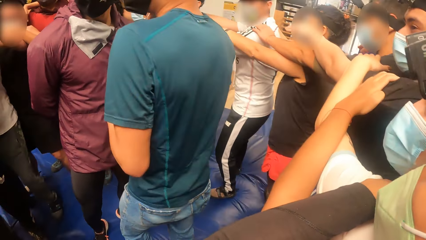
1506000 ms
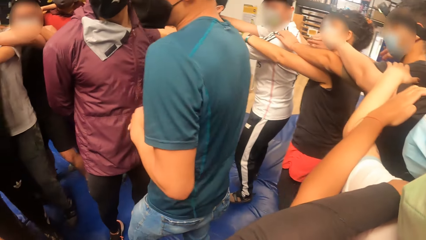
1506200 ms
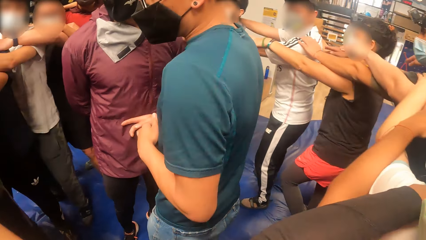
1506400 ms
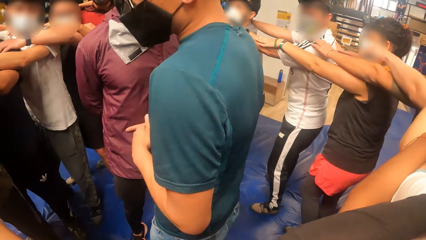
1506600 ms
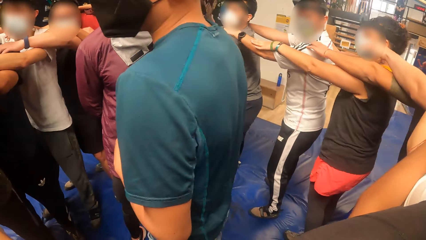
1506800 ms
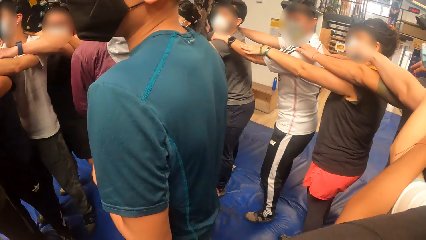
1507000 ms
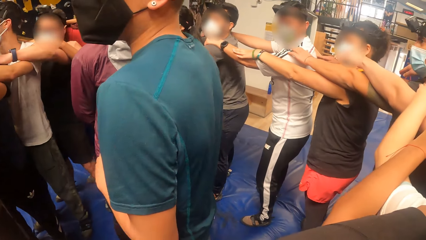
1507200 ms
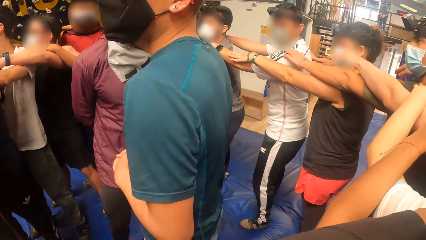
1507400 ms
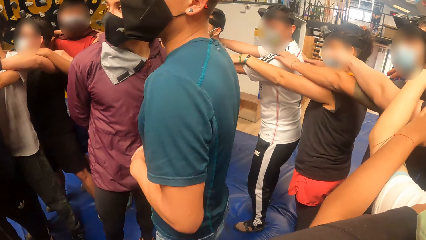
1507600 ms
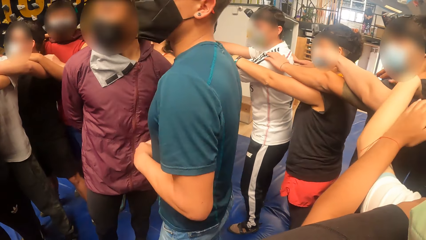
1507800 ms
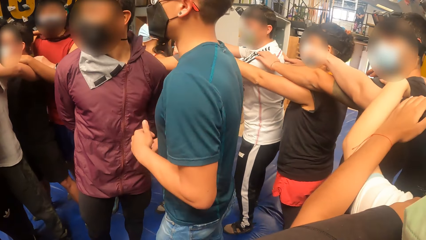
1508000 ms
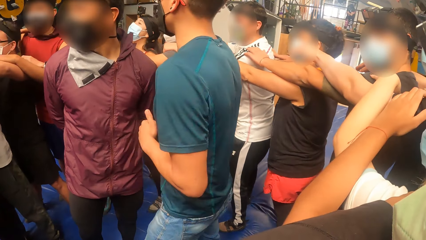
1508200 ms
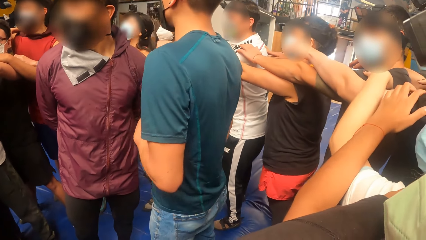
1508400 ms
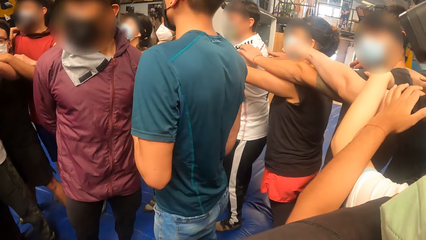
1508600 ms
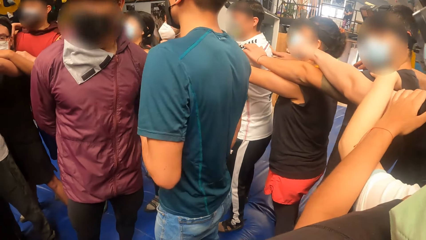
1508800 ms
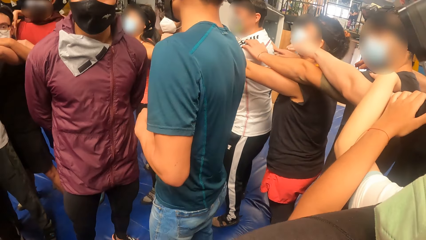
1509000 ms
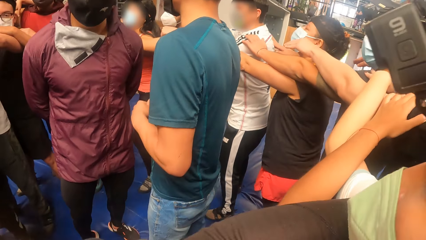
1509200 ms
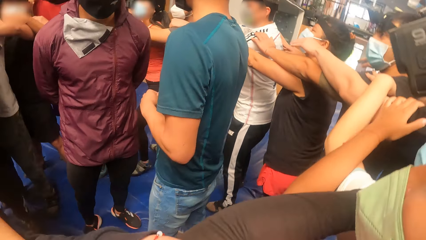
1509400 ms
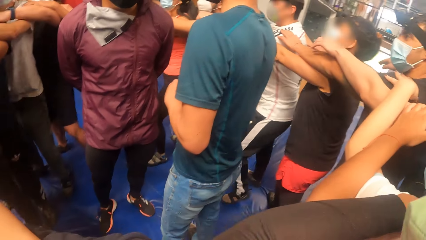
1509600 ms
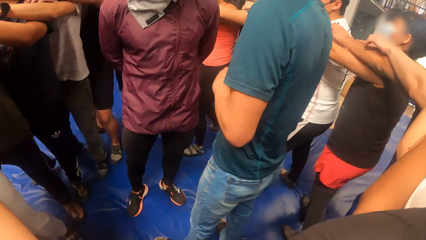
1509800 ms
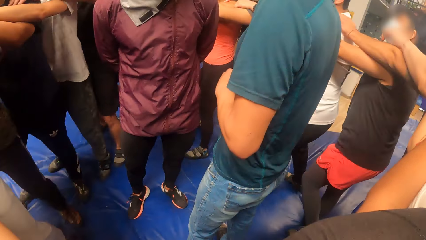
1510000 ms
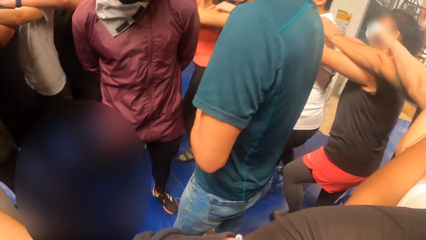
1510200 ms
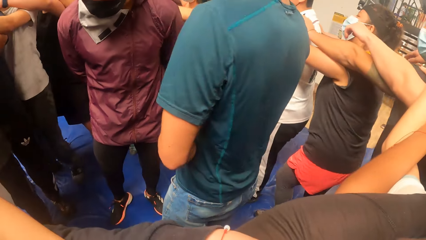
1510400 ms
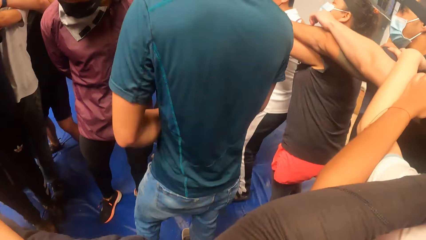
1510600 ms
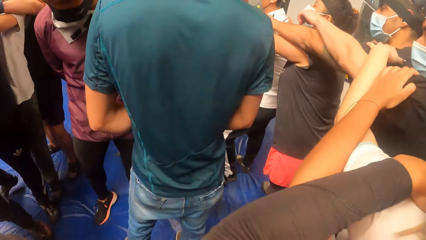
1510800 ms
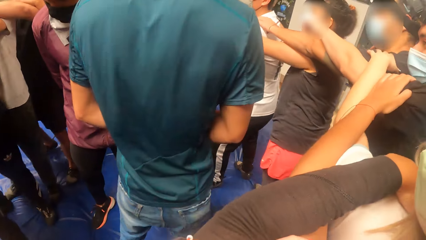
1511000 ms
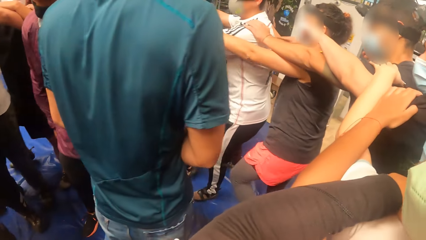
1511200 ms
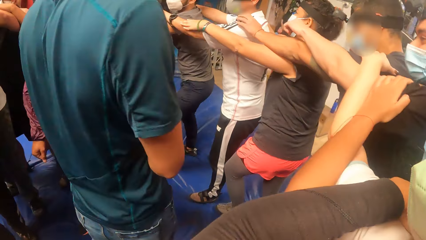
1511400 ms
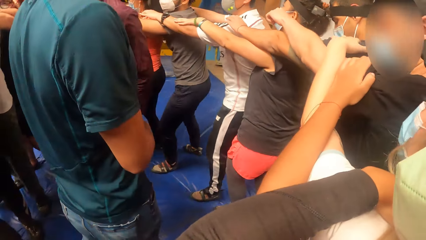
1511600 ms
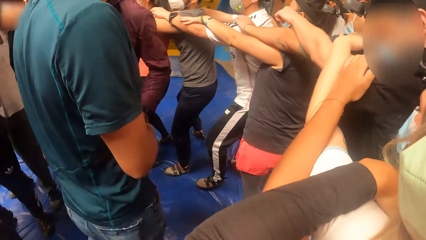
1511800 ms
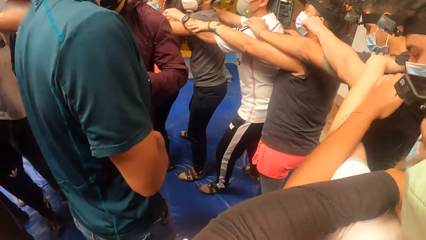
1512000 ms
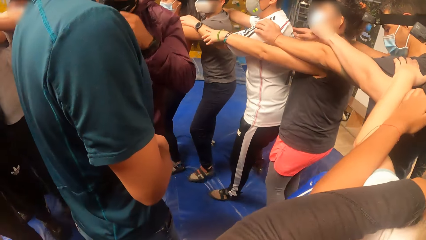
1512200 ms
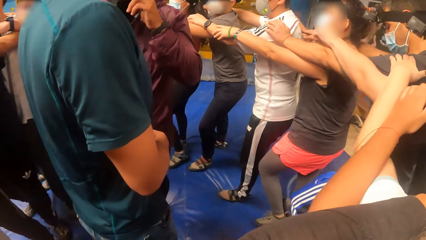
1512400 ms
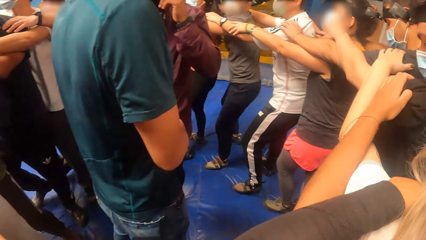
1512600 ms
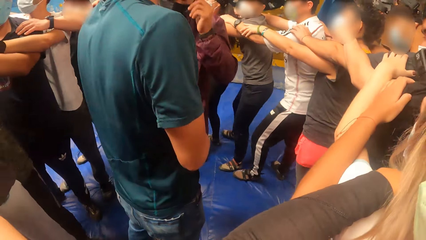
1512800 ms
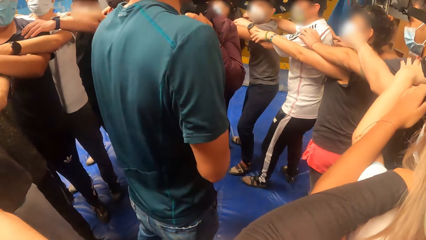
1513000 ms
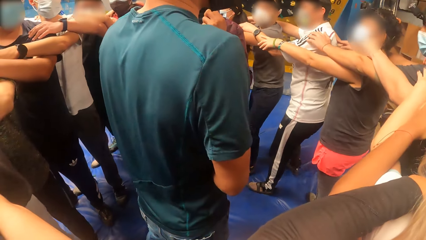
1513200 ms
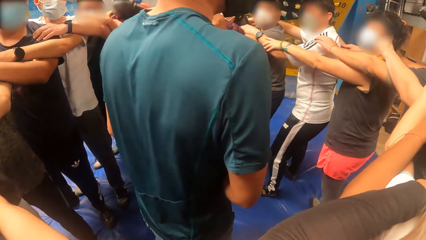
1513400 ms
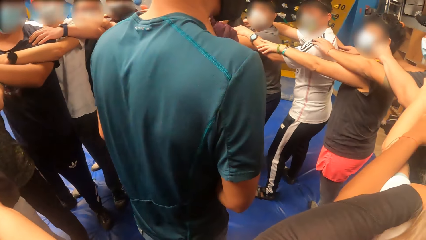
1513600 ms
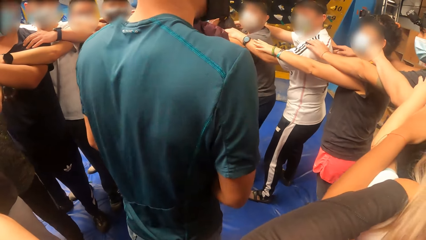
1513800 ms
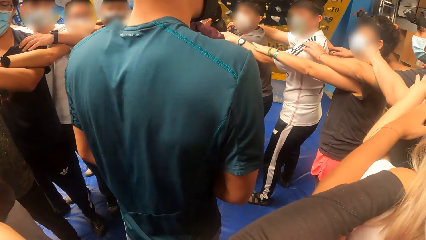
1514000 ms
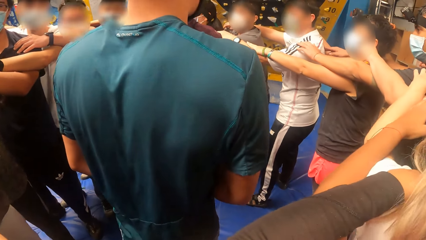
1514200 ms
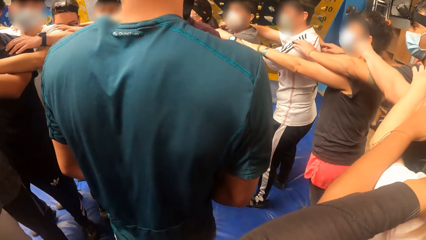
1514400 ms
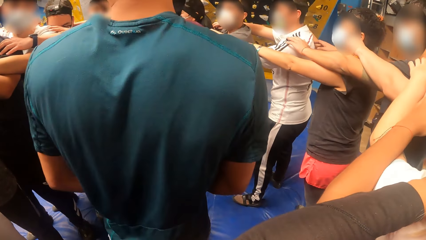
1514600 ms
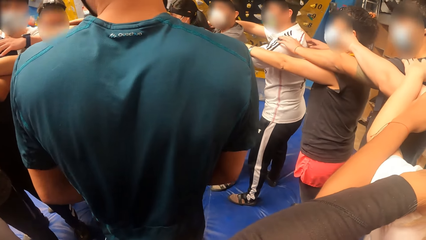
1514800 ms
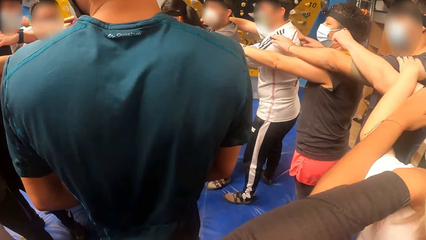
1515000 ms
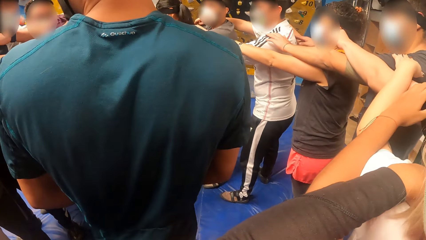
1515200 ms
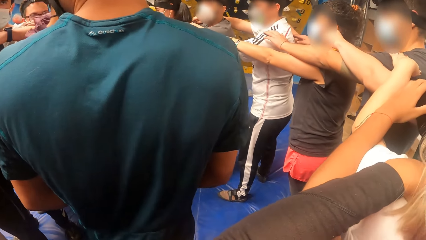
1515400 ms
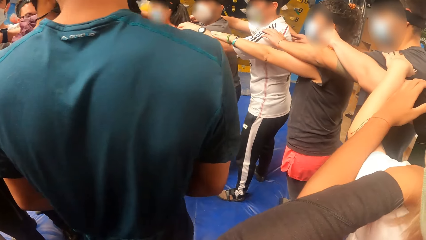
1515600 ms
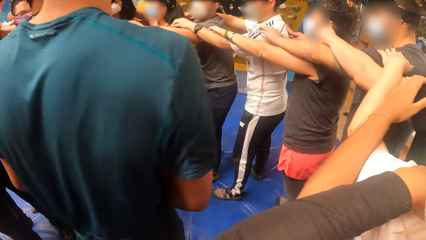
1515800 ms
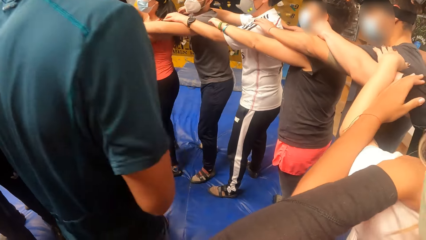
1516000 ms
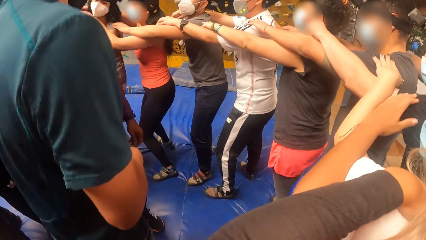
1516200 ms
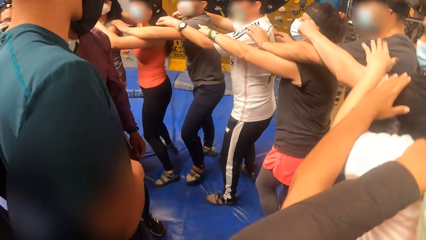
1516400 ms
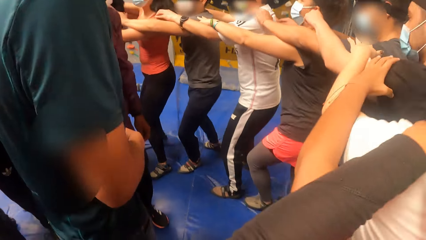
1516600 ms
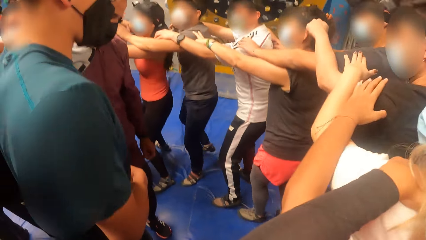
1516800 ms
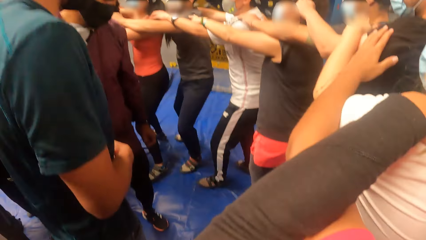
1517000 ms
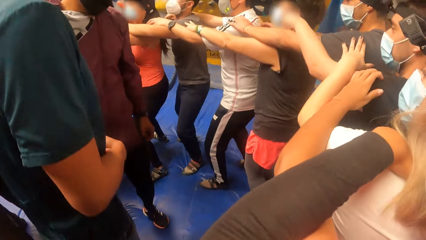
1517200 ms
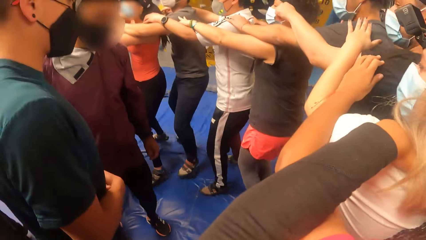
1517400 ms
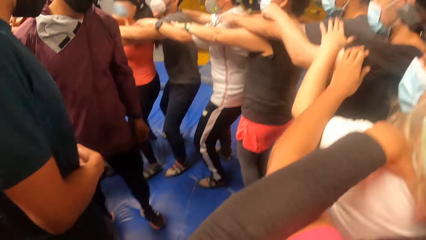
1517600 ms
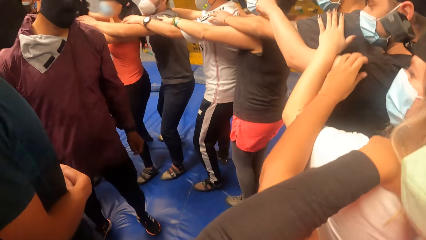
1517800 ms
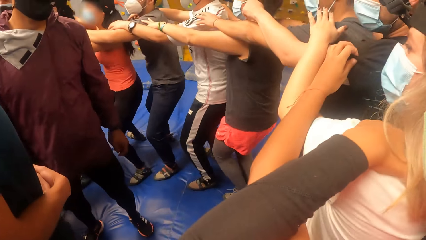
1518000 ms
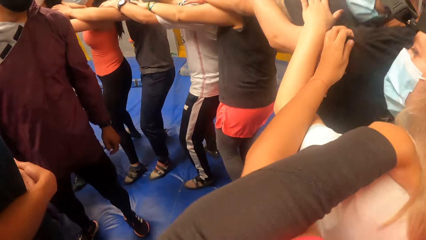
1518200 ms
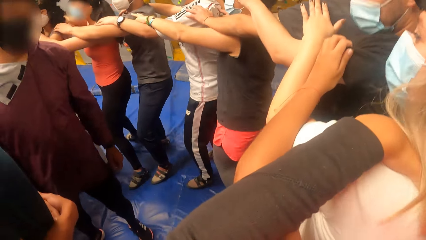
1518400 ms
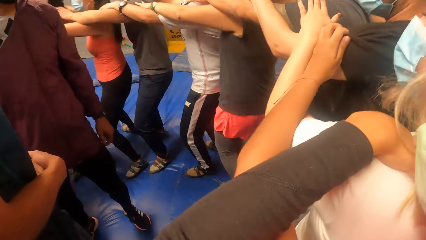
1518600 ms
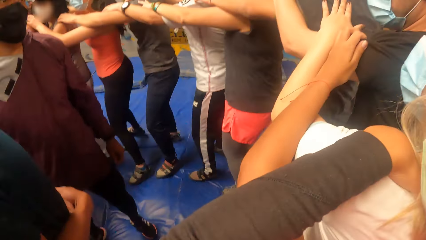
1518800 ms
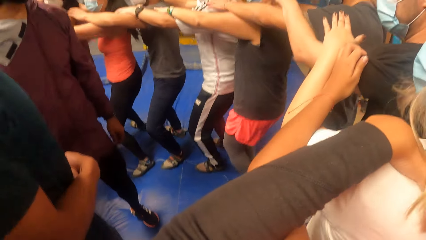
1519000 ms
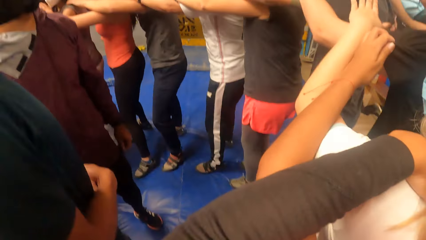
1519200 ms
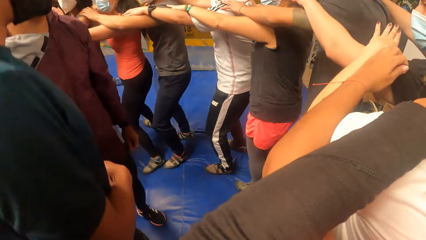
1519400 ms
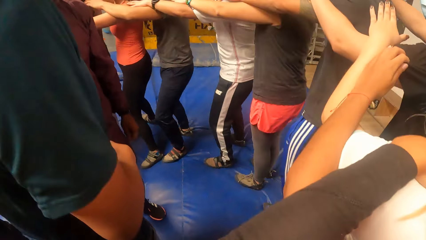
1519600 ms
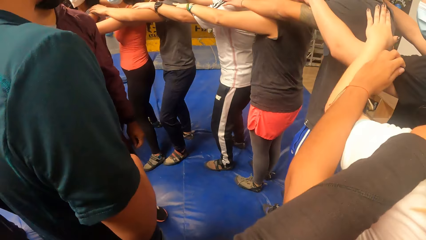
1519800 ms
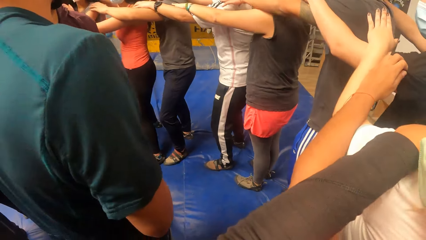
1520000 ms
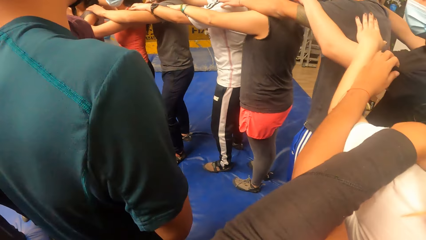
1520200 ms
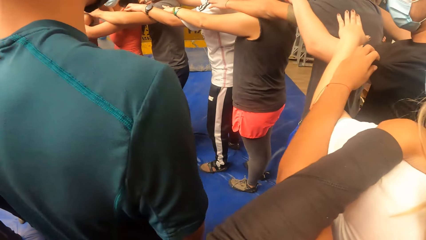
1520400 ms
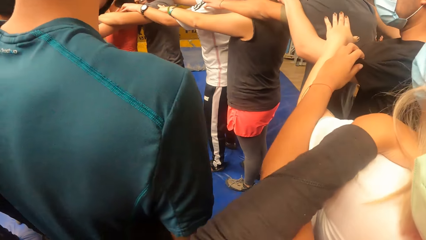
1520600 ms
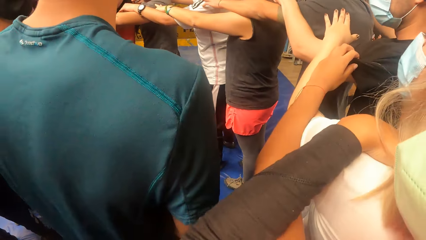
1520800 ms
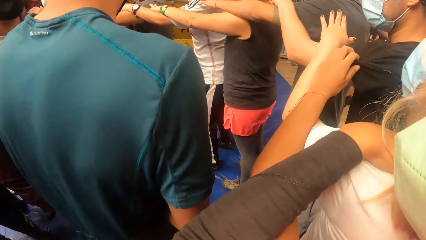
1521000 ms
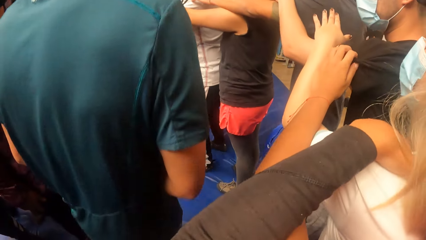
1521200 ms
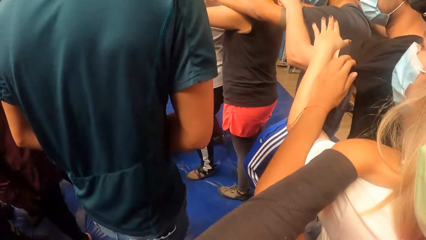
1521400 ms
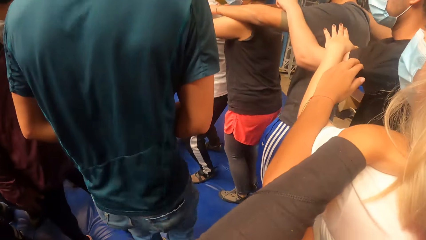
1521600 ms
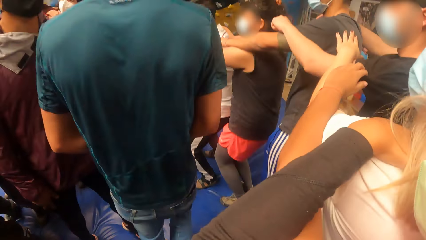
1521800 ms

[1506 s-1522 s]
The camera wearer walks. They stop. They jump.
